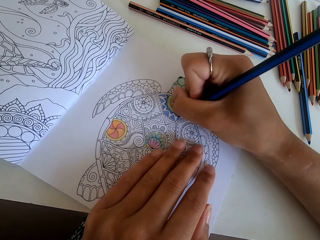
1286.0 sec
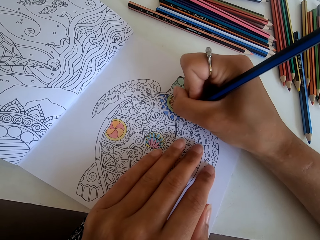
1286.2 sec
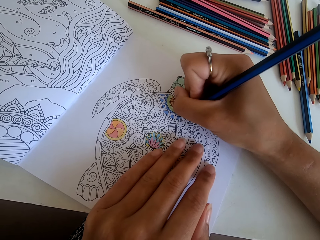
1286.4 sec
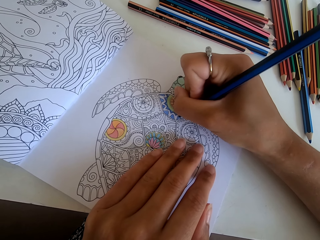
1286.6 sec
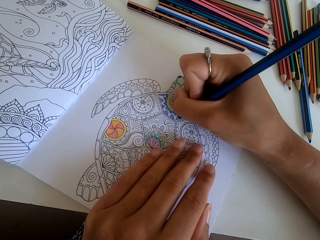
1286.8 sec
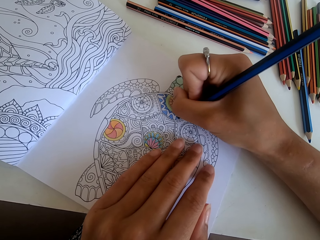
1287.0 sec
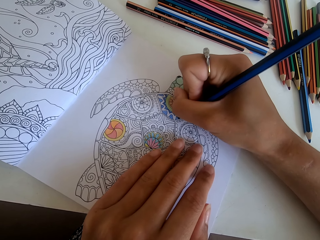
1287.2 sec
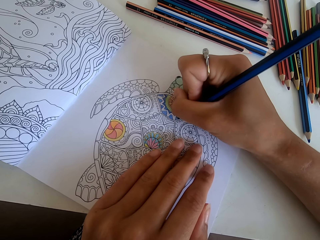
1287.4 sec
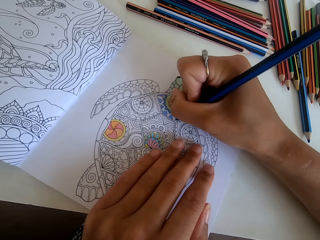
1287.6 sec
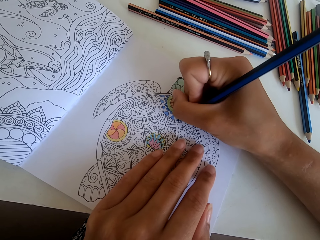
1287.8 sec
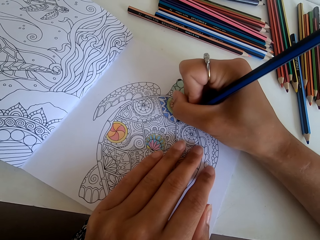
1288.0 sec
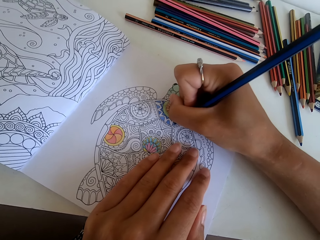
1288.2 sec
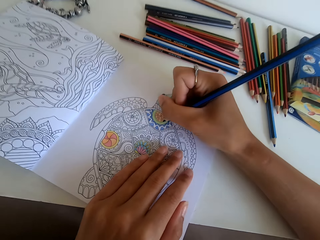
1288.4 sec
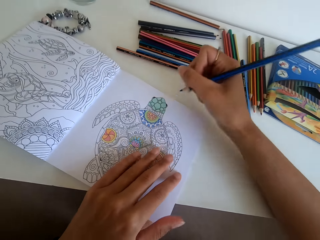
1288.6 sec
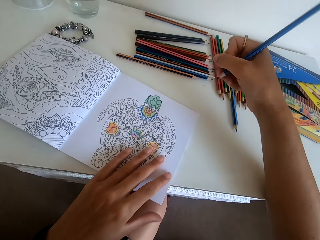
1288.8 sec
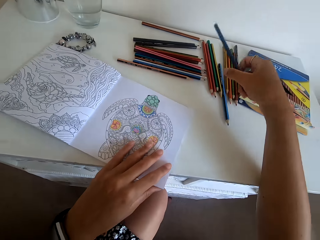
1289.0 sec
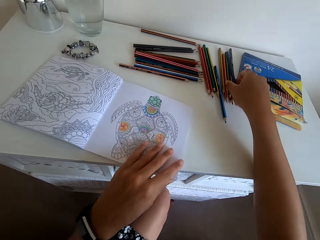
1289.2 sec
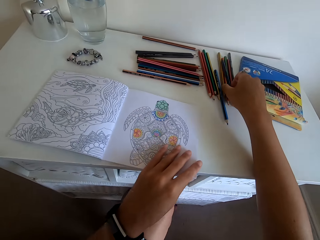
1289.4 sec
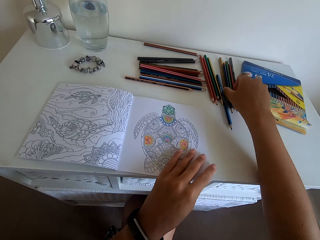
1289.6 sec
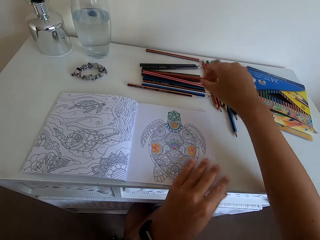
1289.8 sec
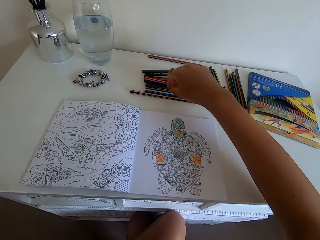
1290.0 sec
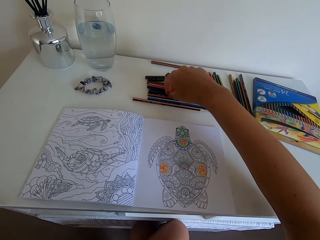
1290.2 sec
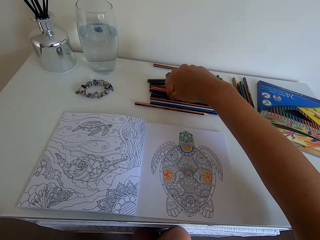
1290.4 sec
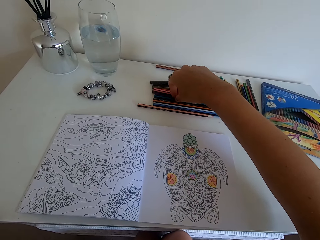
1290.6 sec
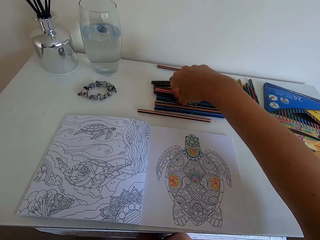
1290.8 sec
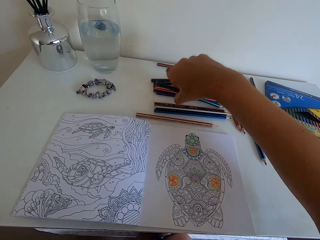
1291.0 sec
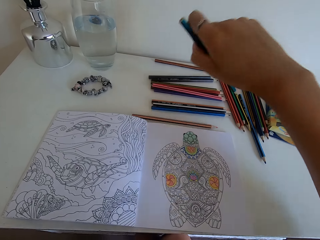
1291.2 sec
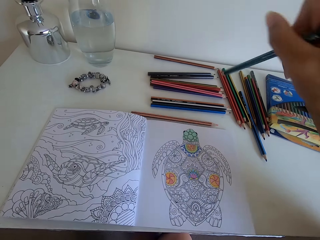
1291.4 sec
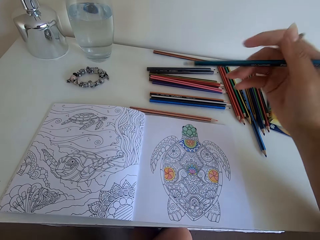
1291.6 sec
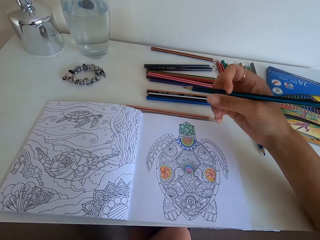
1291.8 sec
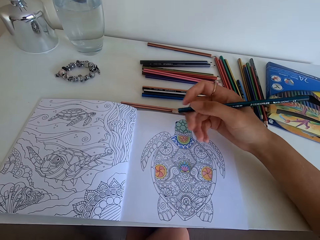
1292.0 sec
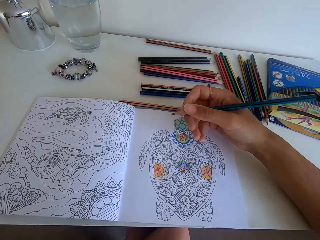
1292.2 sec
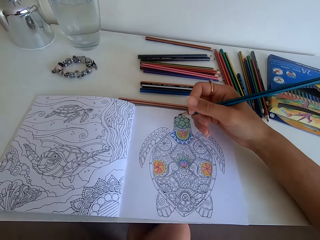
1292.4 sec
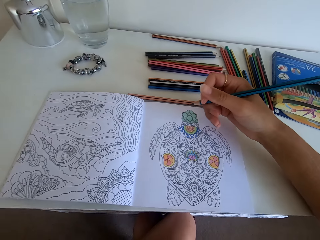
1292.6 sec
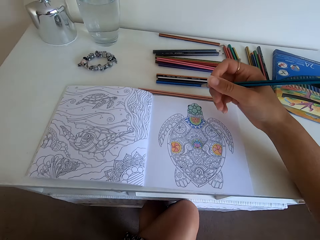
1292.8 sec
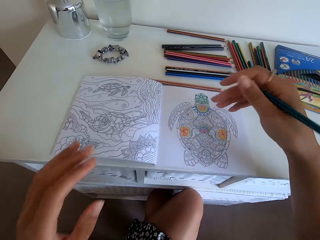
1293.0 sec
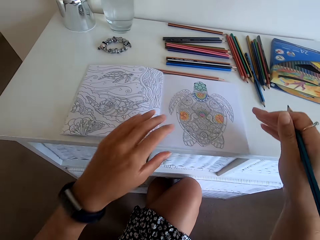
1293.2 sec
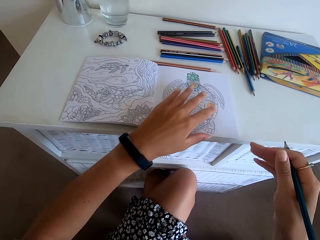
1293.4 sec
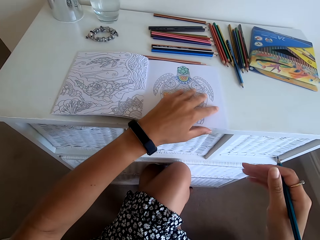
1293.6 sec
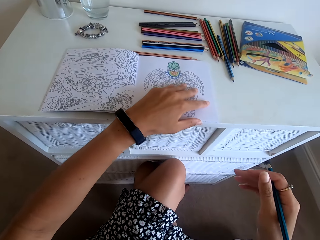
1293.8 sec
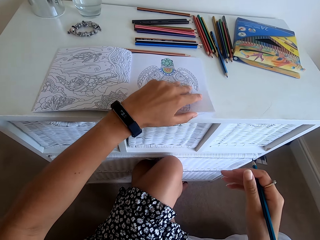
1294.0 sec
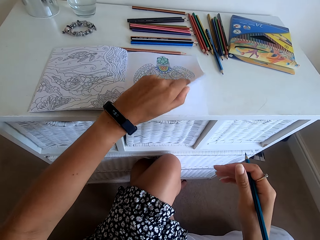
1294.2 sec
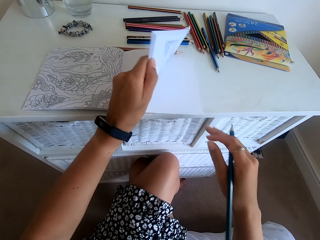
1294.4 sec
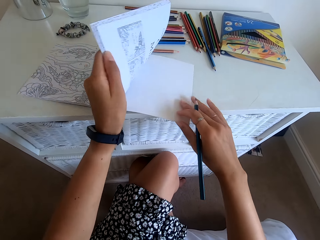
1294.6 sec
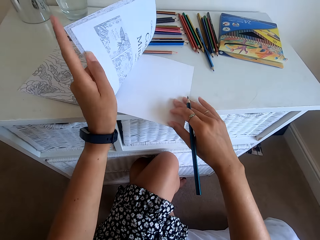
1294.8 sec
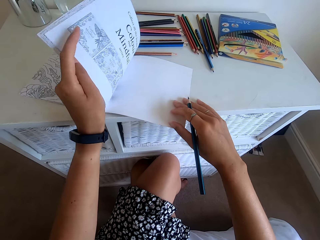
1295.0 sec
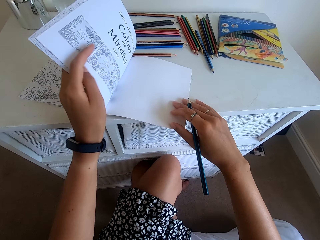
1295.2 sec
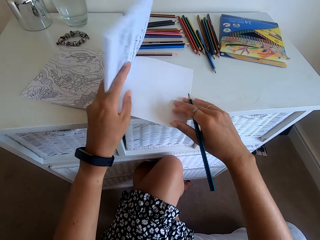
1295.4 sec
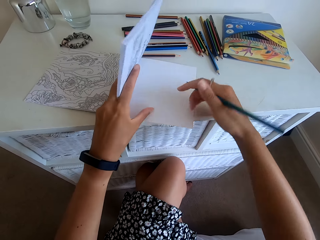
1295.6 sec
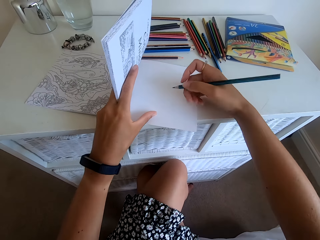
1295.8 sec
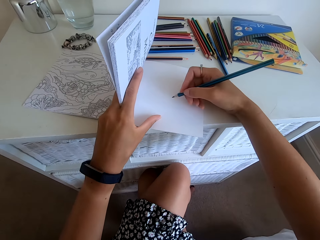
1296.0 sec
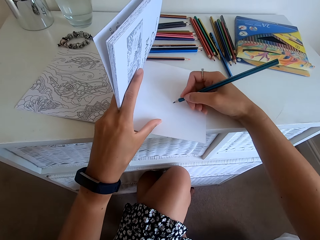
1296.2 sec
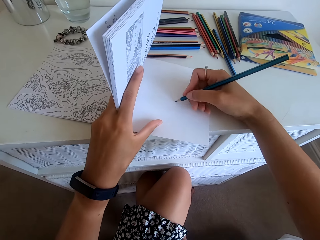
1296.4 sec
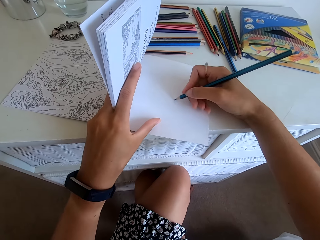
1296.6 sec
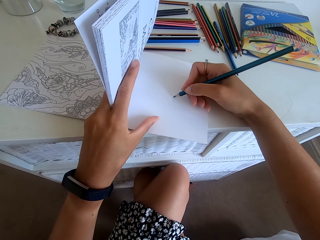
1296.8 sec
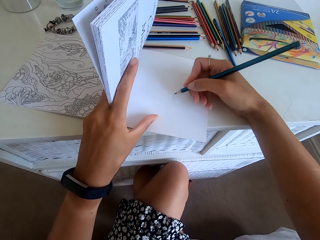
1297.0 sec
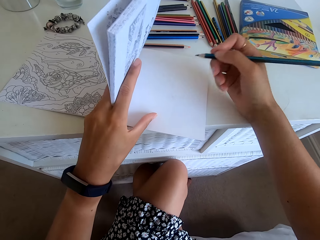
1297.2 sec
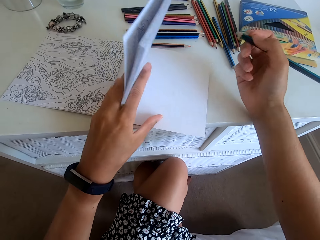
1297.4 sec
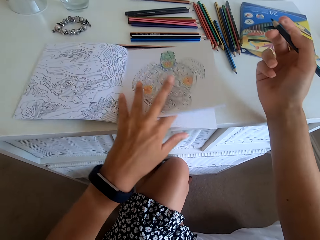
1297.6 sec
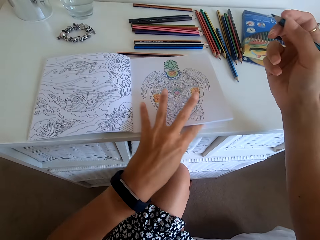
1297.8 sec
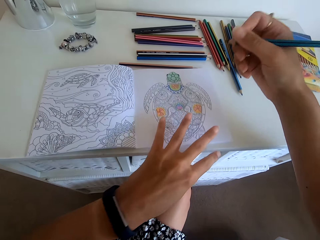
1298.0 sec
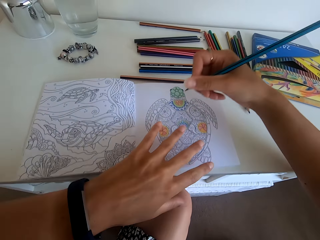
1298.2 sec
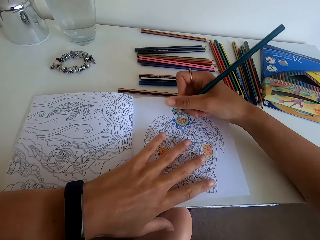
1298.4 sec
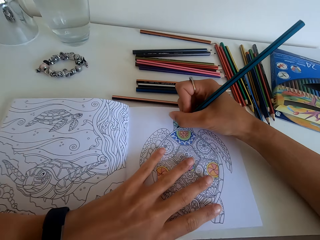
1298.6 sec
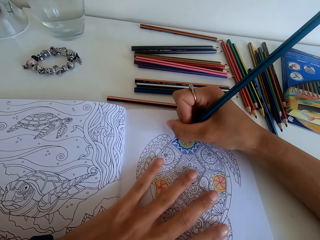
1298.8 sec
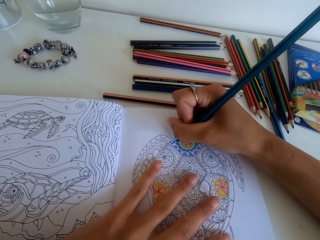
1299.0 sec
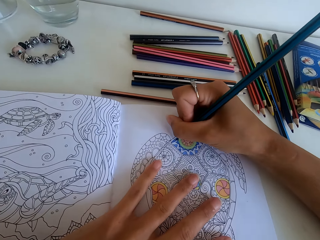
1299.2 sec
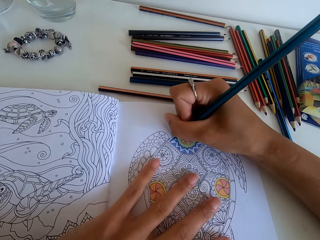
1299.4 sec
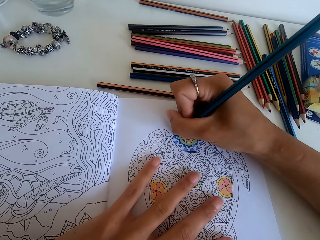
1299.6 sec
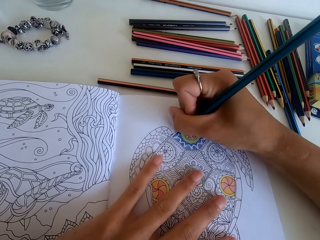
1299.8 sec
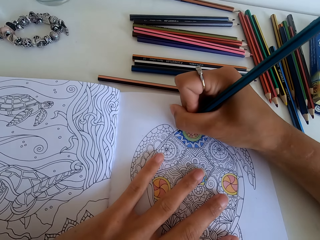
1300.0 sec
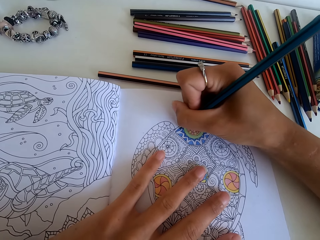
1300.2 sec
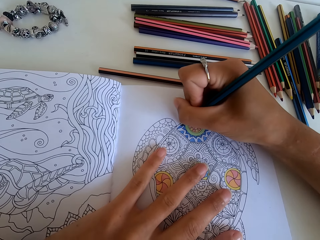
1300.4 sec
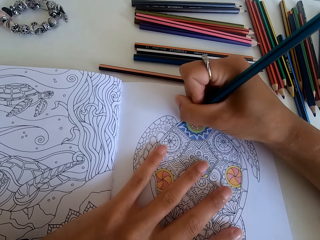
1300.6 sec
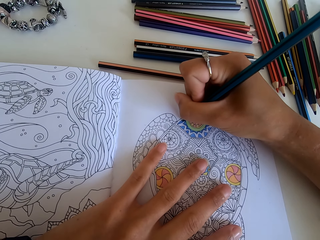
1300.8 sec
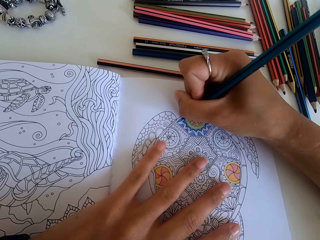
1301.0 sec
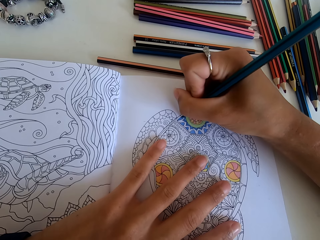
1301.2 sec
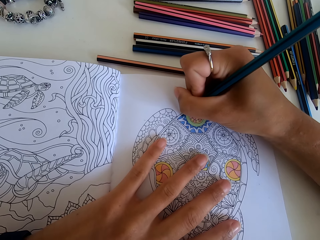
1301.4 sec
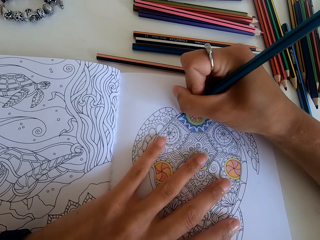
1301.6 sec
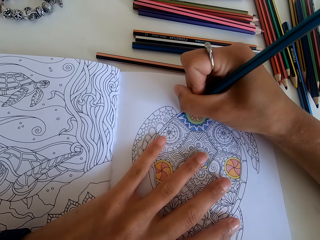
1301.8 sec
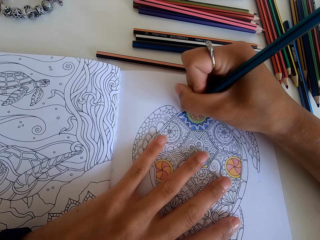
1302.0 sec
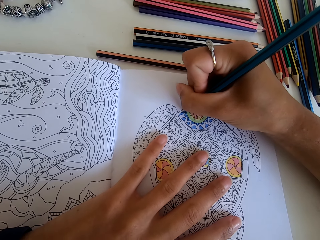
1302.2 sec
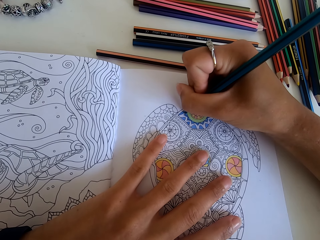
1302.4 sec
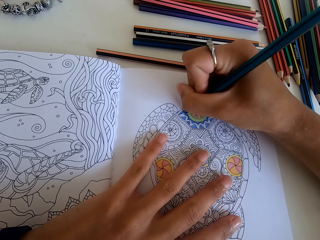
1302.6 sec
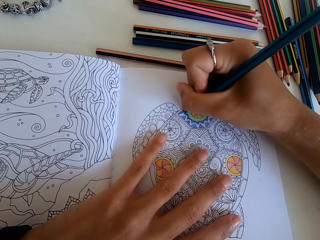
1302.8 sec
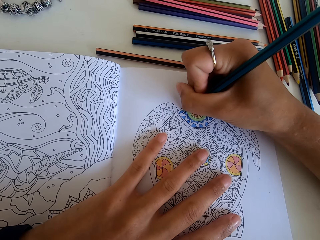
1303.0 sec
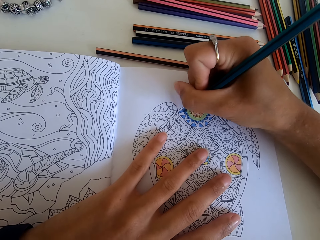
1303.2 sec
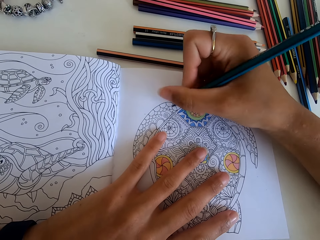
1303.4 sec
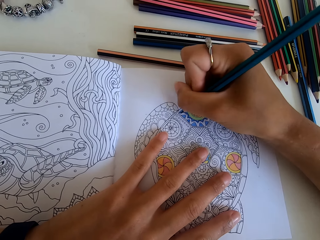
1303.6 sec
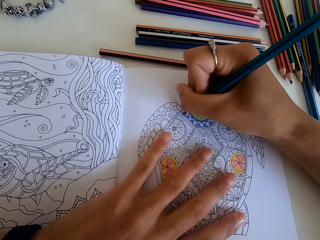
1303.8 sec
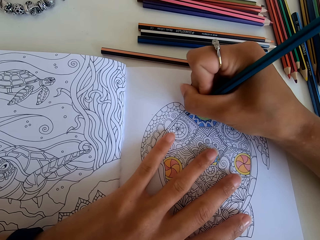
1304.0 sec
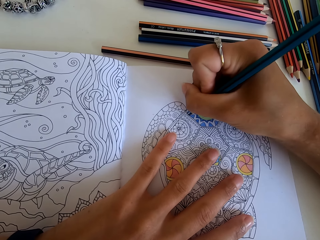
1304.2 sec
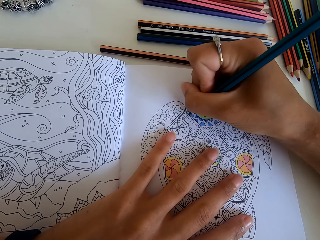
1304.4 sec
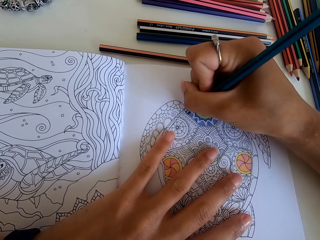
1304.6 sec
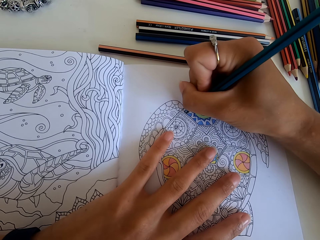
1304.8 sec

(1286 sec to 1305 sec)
The camera wearer puts down the color pencil on the table. They select the color pencil from the table. They hold the color on the hand. They open the other page of the drawing book. They test the color on the cover of the drawing book. They color the page. They close the cover of the drawing book. They color the picture.
